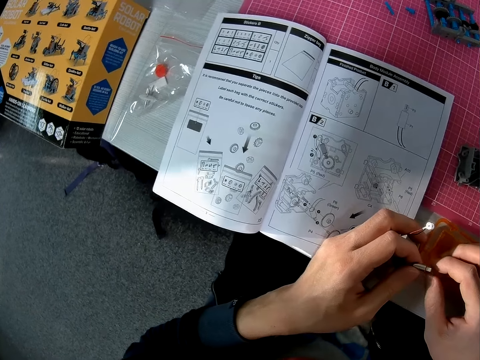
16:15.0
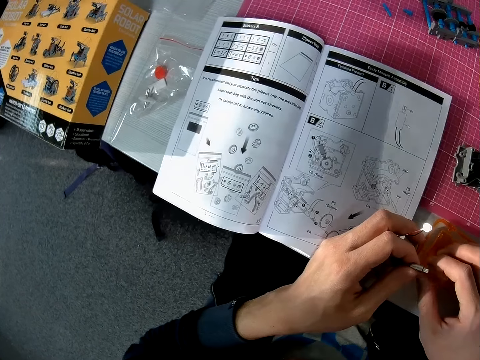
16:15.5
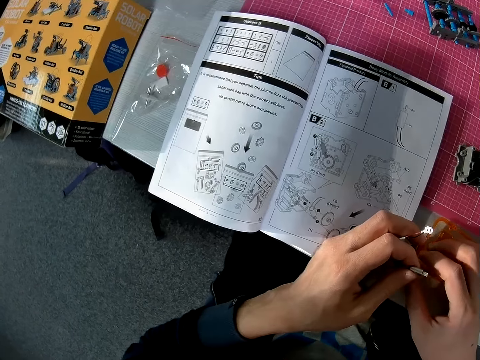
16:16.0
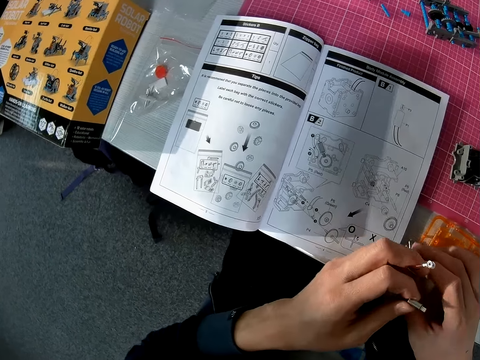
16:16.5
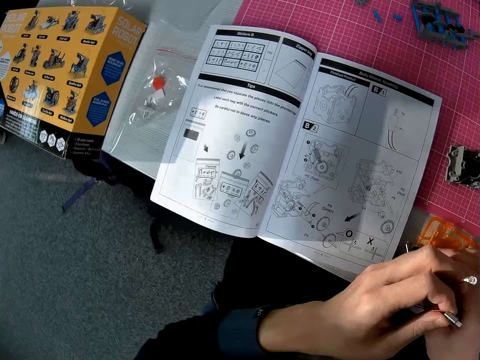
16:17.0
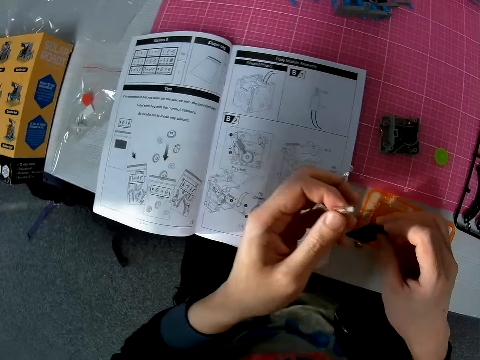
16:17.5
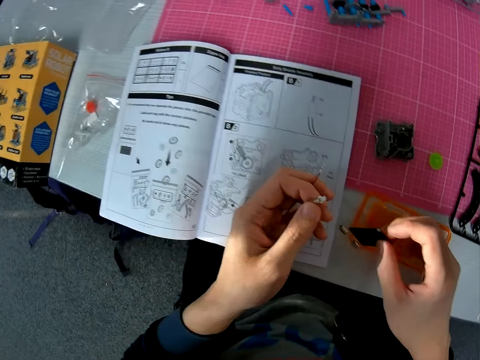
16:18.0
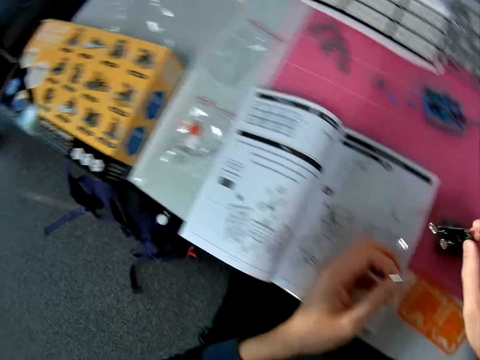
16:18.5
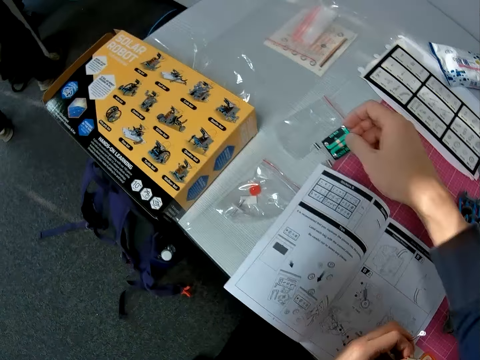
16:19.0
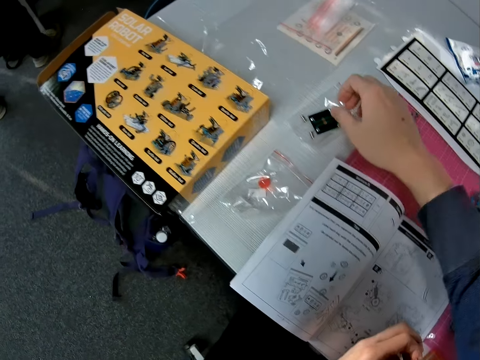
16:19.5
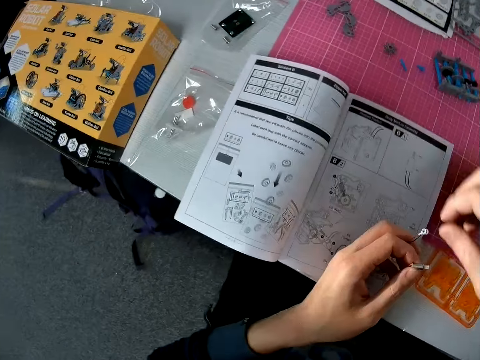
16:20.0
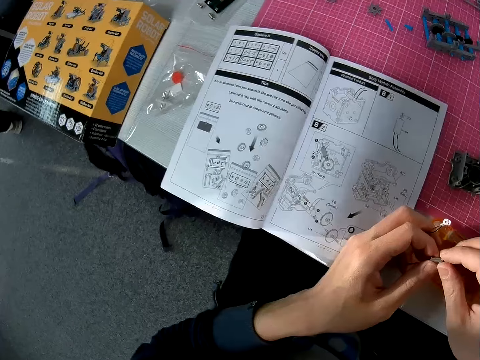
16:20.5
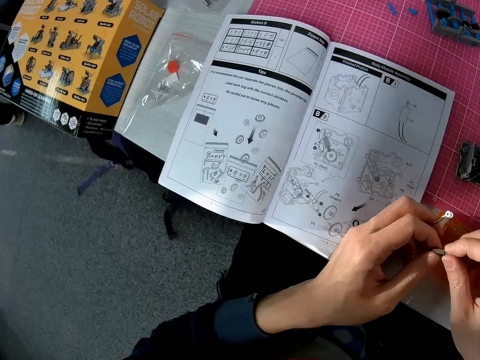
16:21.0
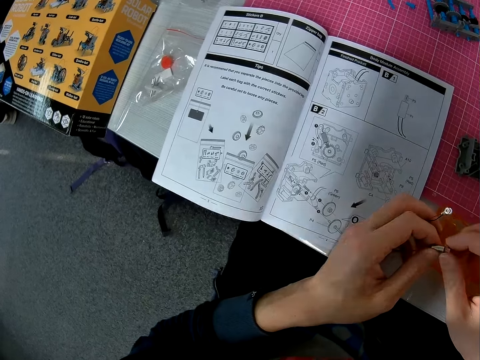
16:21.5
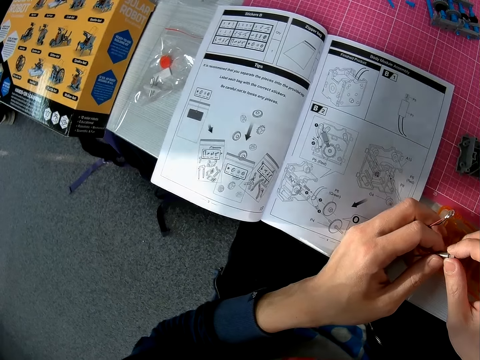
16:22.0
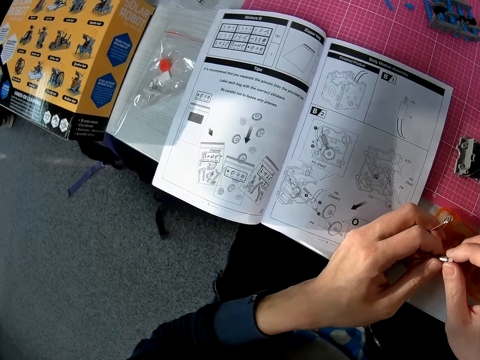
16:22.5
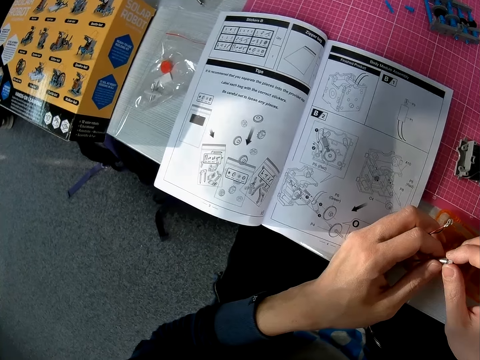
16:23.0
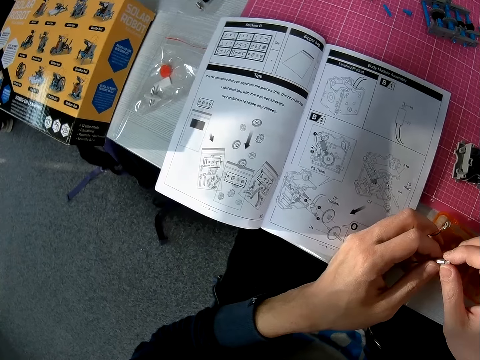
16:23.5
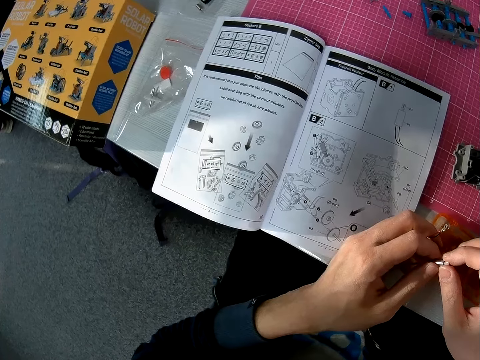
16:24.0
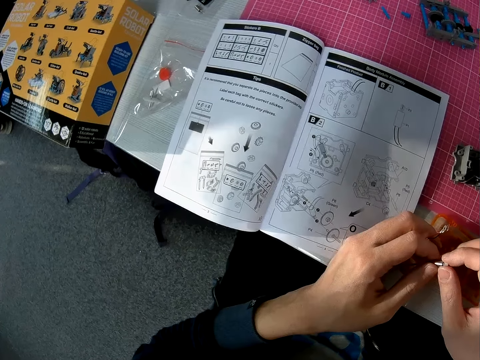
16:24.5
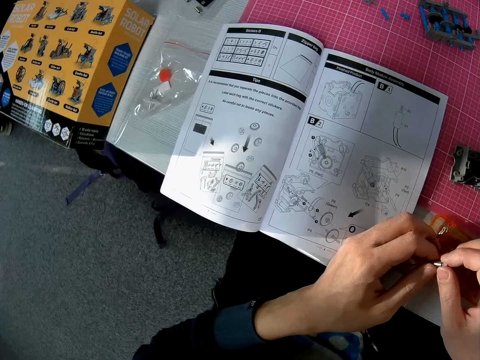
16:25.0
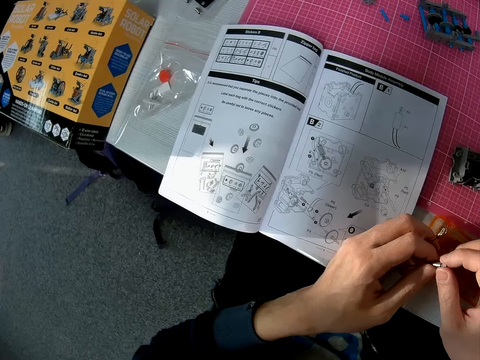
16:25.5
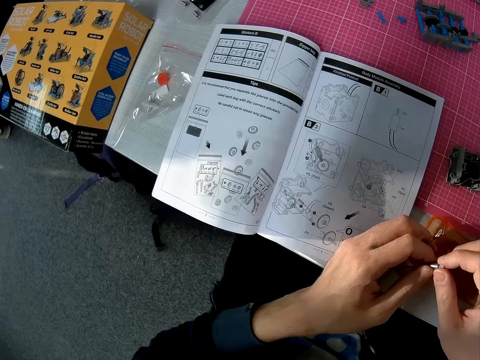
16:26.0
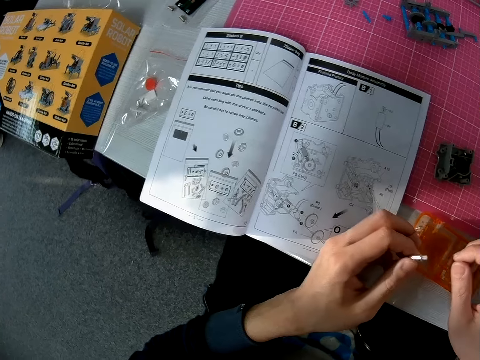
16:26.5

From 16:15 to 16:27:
A man walks around. The man walks around again. The camera wearer moves hands over the table. He changes the positions of another object on the table with his right hand. The man stands away from the camera wearer. The camera wearer puts something on the table. The man stands away from the camera wearer. The camera wearer holds the object or bulb wire in his left hand with both hands. He looks at the instruction booklet.

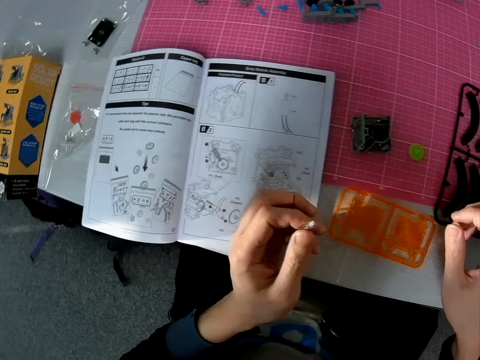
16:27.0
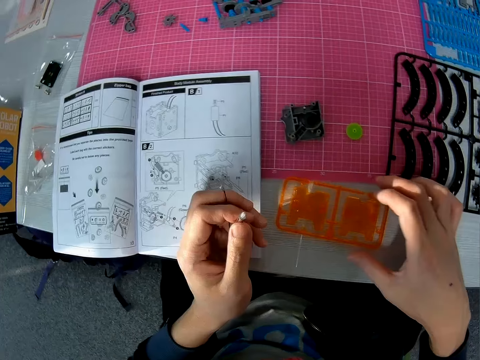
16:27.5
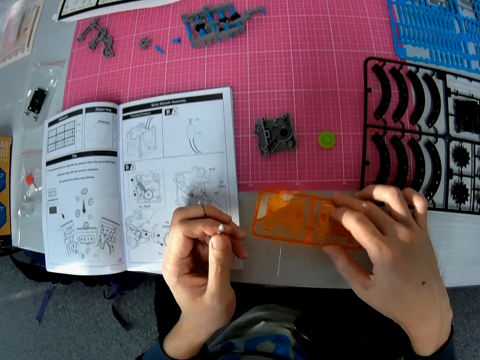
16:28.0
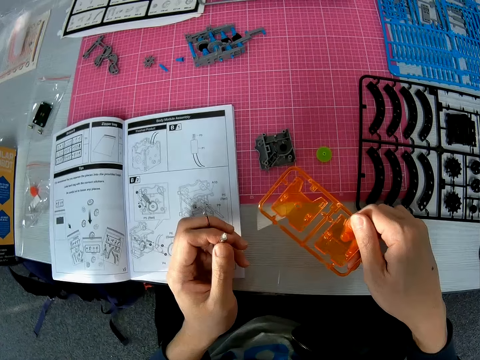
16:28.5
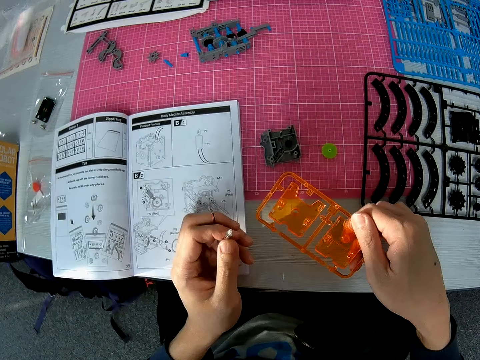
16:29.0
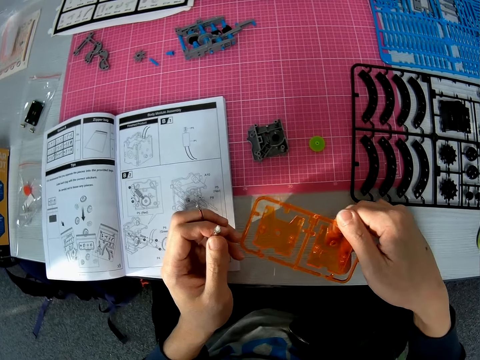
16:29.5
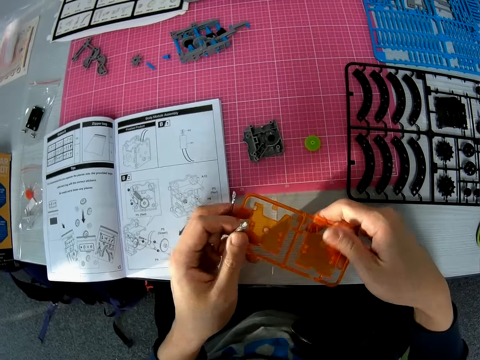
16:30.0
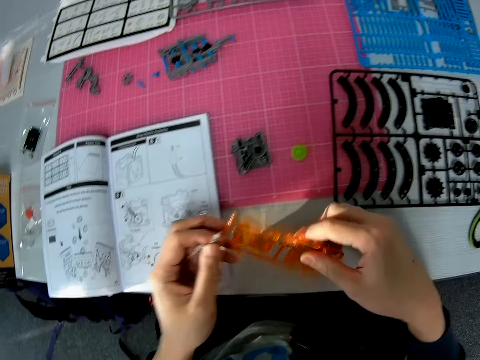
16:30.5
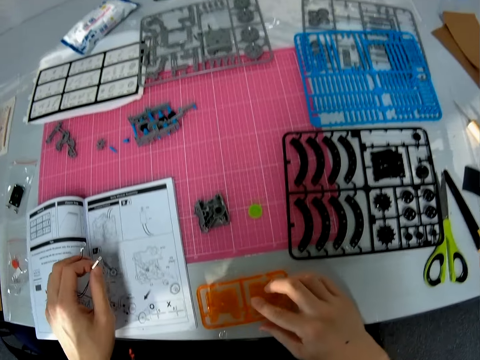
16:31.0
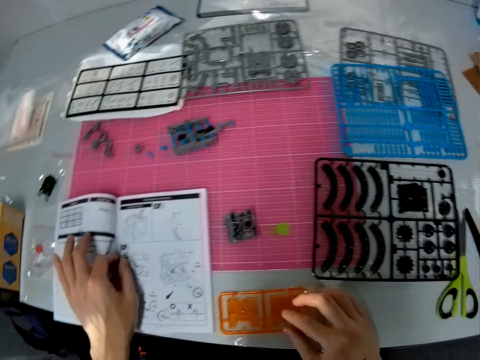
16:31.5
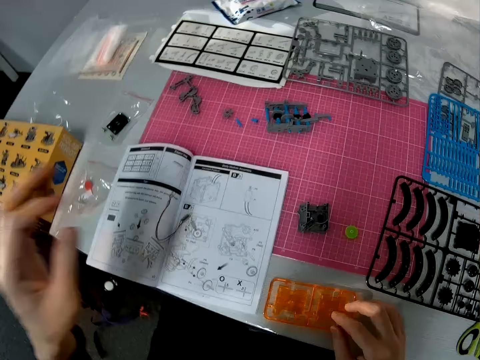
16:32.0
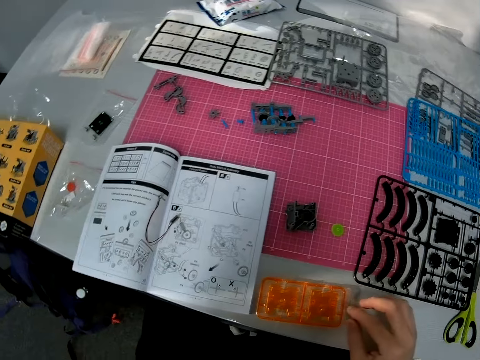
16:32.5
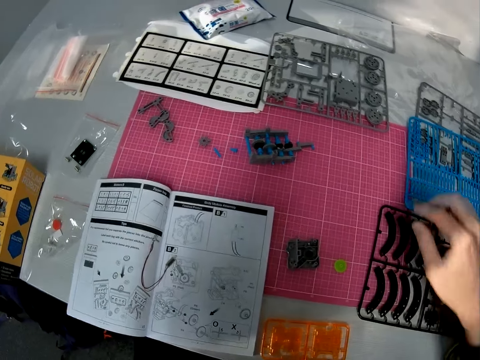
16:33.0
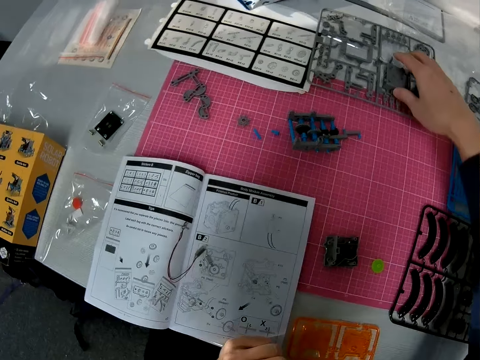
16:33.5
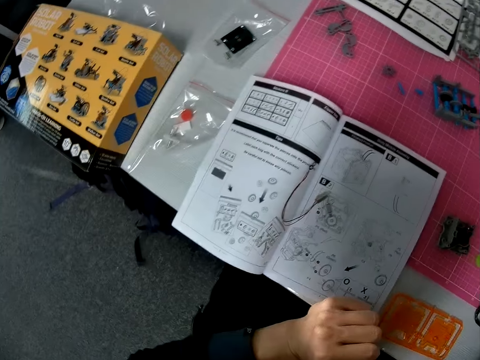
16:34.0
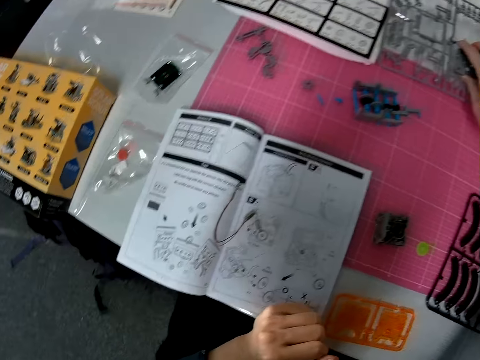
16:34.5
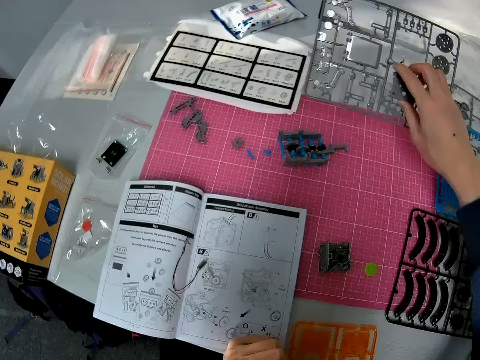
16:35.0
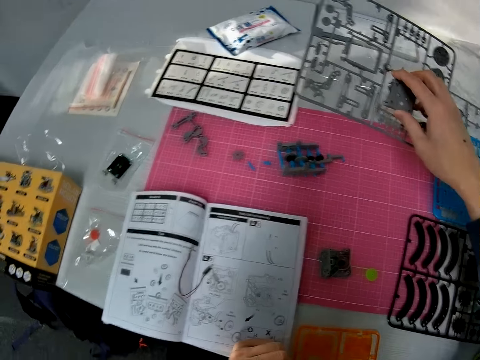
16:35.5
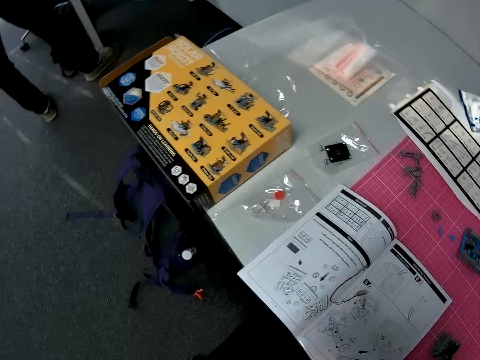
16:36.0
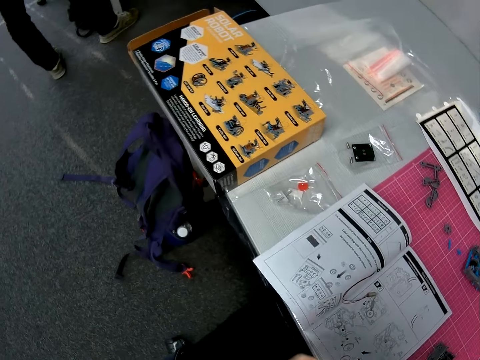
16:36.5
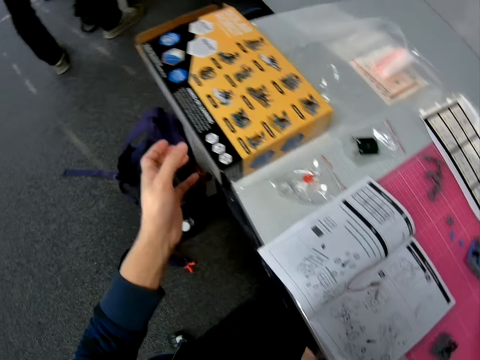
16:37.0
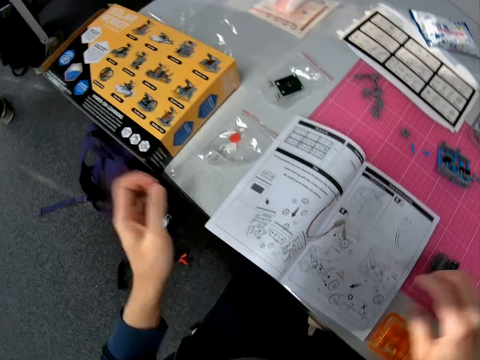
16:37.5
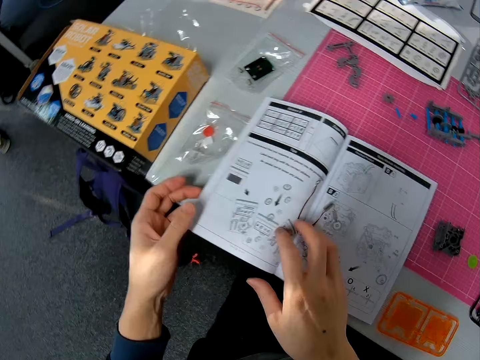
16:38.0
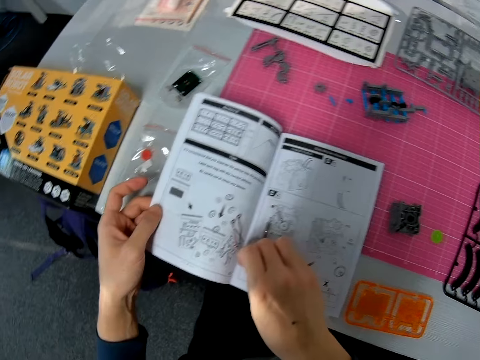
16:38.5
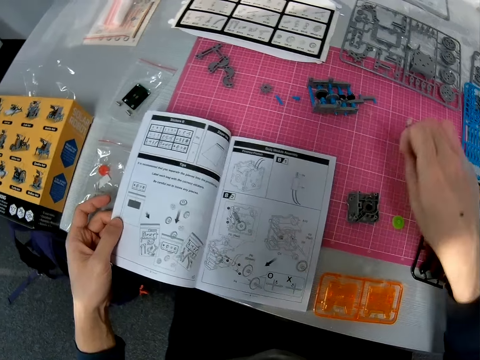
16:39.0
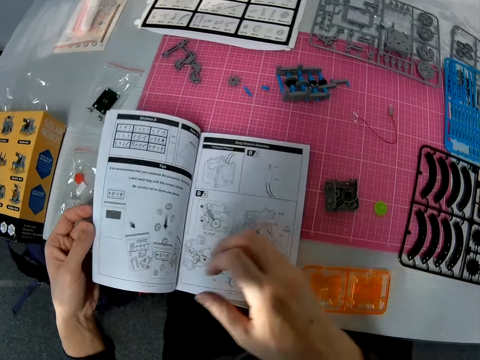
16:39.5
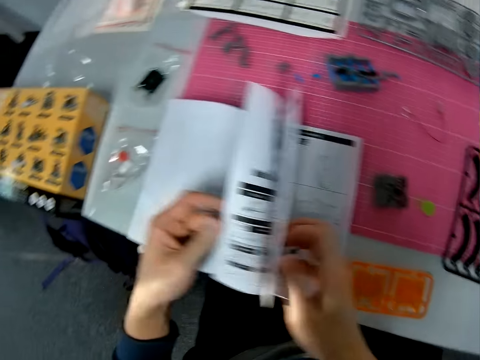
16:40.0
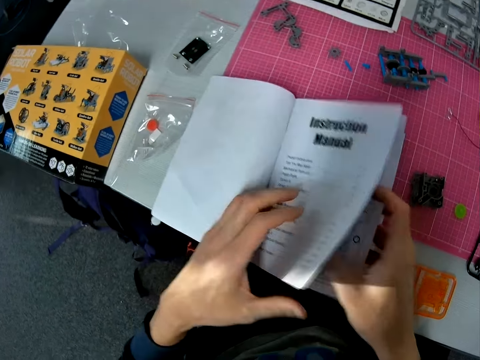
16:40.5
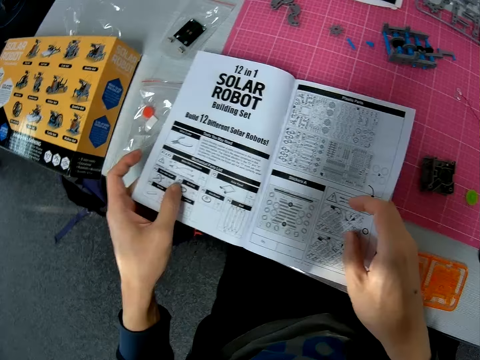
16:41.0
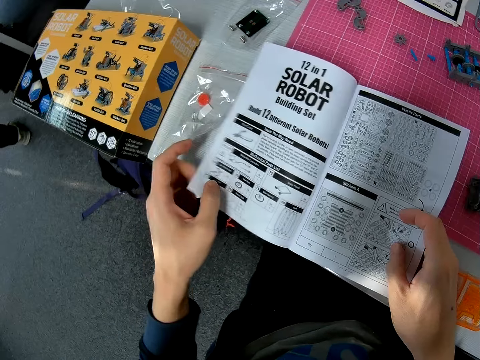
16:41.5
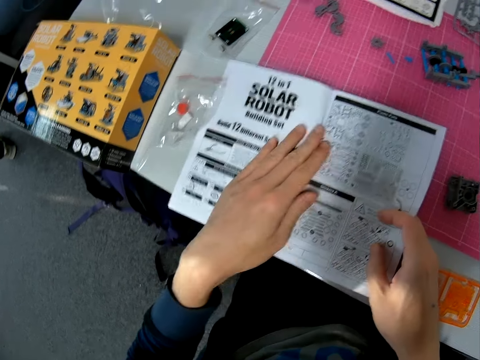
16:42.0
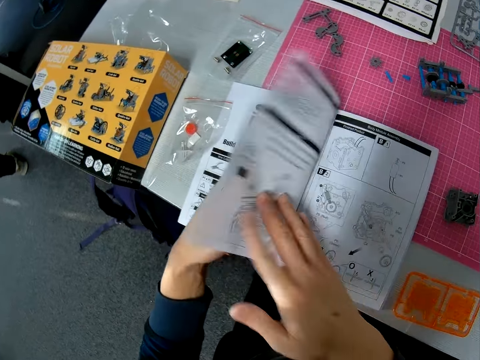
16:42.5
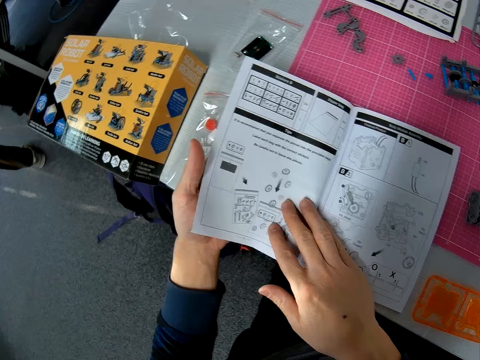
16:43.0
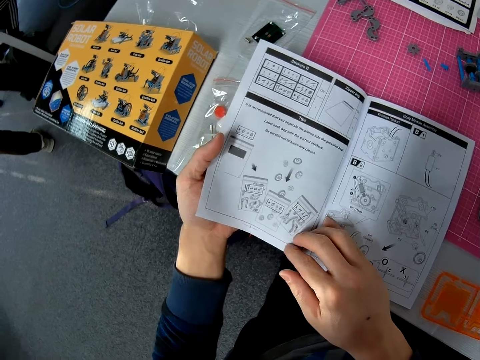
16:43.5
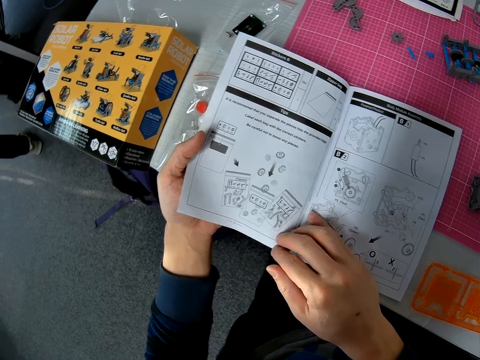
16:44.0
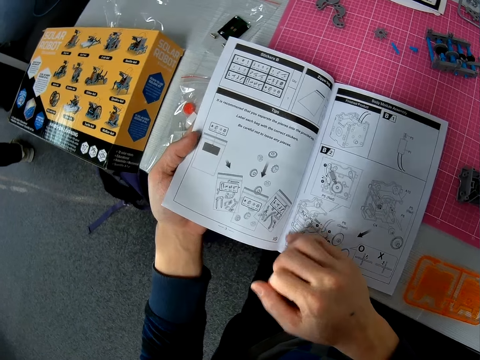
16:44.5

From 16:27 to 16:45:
The camera wearer holds a piece of plastic. He picks another object from the table with his right hand. He turns the piece of plastic, looks at the piece of plastic. He drops the object in his right hand on the table. He puts the bulb wire on the instruction booklet. He moves his hand upwards. He picks another object from the table with his right hand. He touches something on the table. A man stands away from the camera wearer. The camera wearer turns around. The man stands away from the camera wearer. The camera wearer stretches his hand. He touches a carton on the table with his left hand. He holds the book with his left hand. He takes an object from the book to the table with his right hand. He flips through the book on the table. The man stands away from the camera wearer. The camera wearer looks at the instruction booklet.
